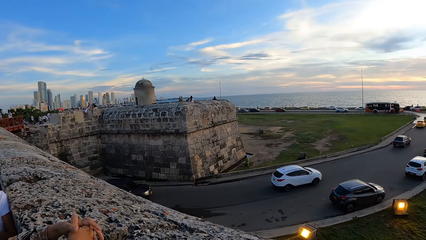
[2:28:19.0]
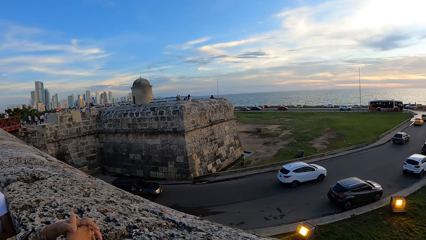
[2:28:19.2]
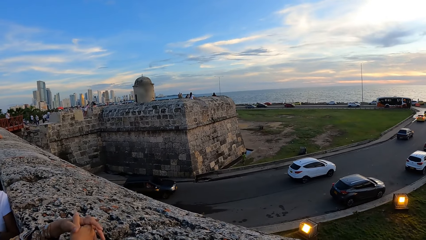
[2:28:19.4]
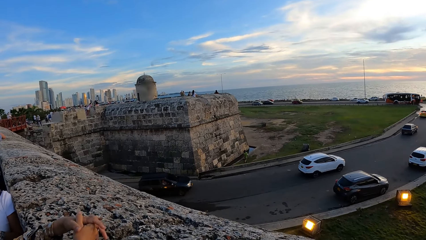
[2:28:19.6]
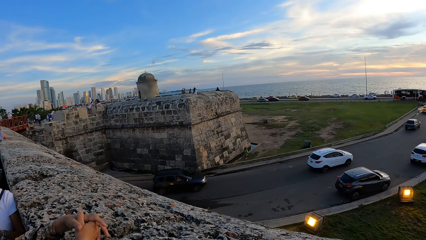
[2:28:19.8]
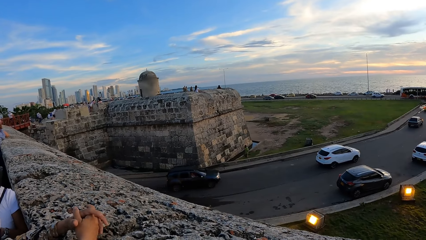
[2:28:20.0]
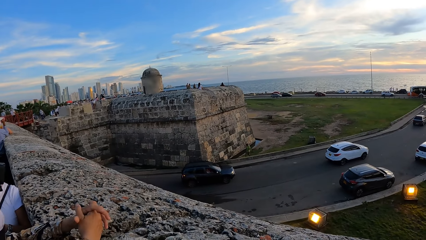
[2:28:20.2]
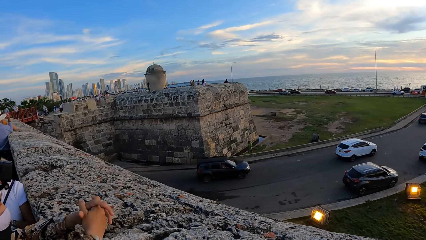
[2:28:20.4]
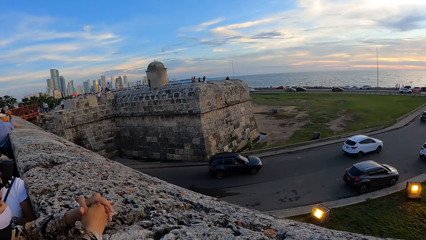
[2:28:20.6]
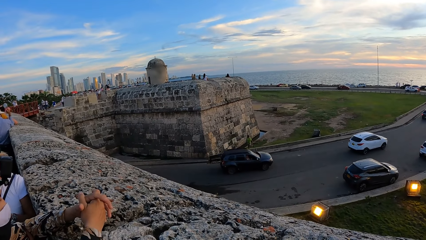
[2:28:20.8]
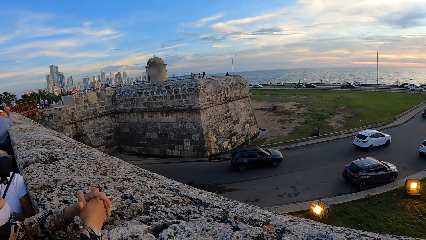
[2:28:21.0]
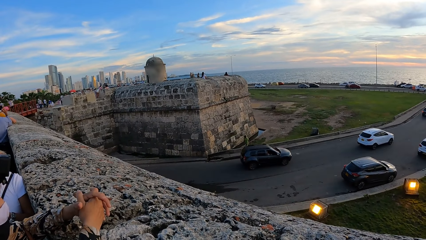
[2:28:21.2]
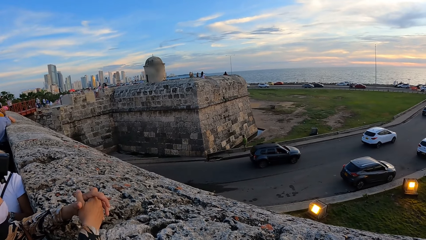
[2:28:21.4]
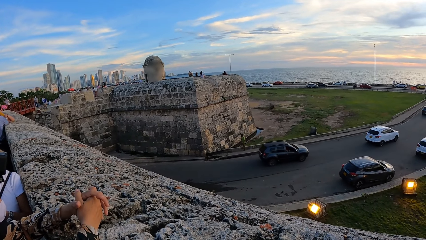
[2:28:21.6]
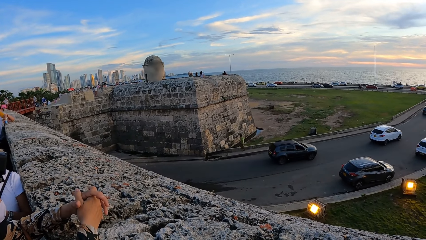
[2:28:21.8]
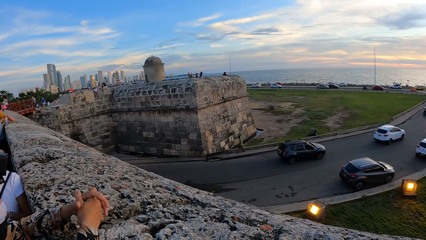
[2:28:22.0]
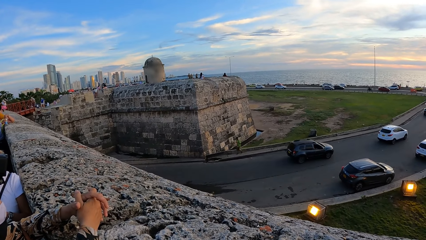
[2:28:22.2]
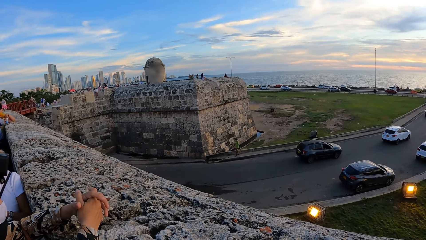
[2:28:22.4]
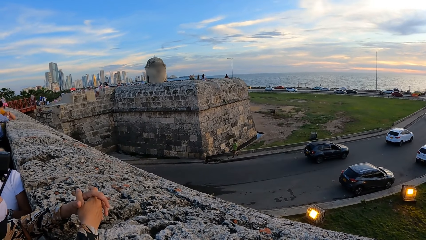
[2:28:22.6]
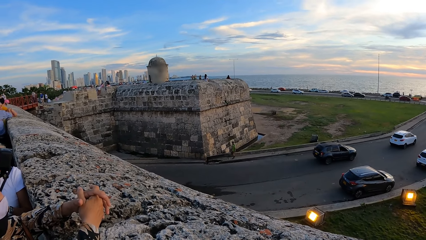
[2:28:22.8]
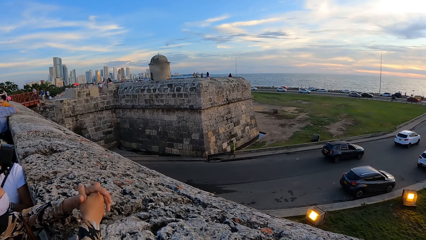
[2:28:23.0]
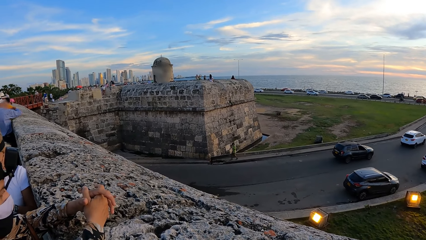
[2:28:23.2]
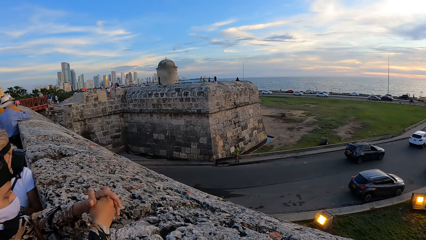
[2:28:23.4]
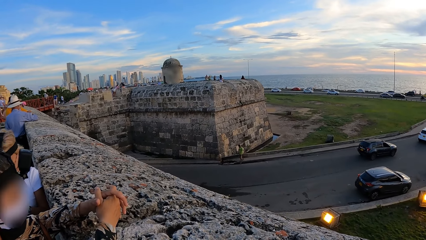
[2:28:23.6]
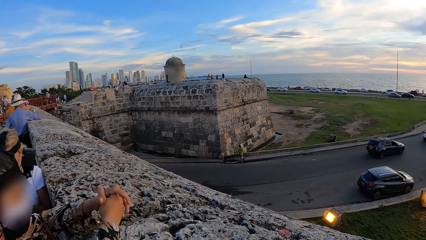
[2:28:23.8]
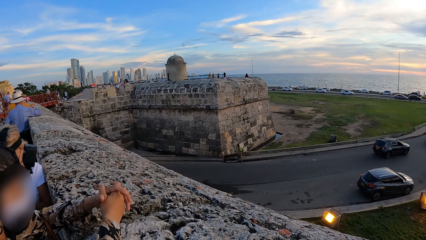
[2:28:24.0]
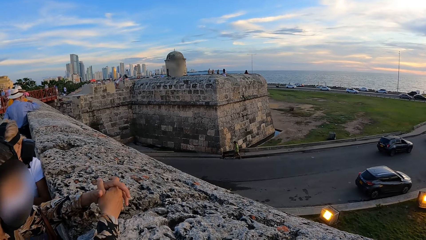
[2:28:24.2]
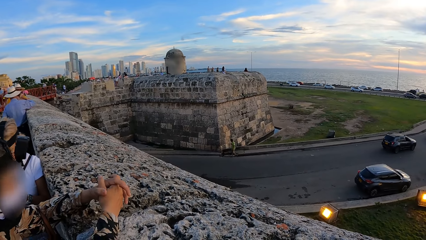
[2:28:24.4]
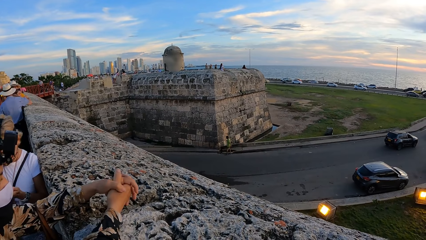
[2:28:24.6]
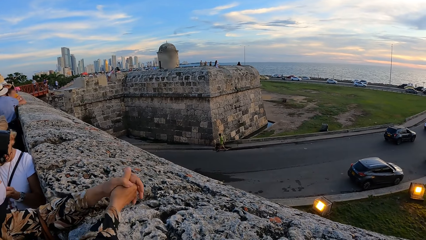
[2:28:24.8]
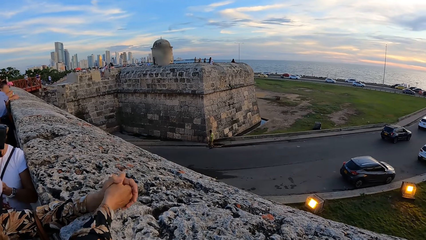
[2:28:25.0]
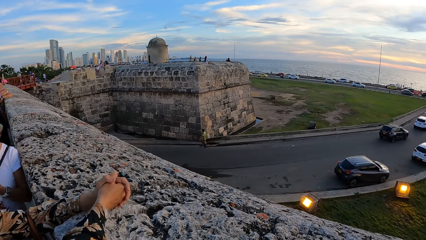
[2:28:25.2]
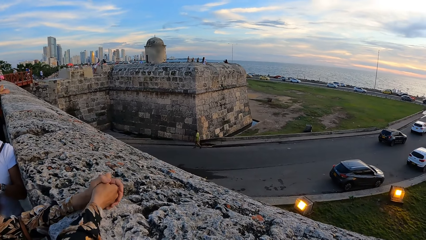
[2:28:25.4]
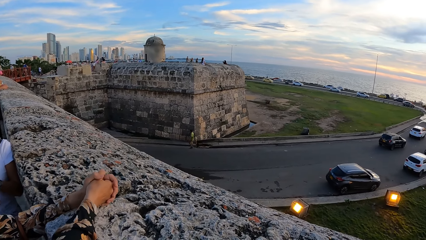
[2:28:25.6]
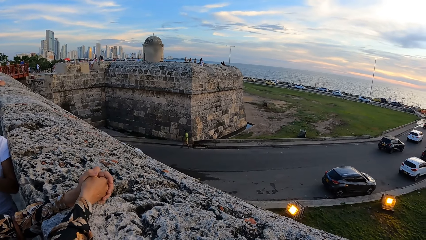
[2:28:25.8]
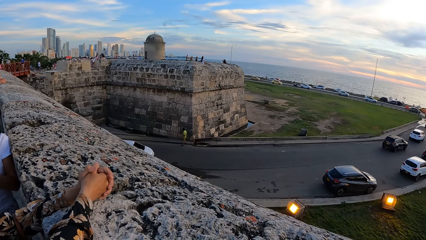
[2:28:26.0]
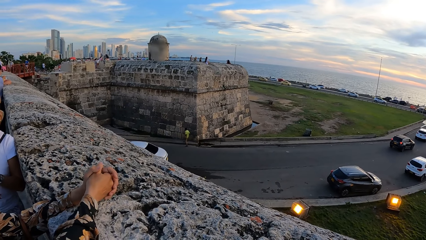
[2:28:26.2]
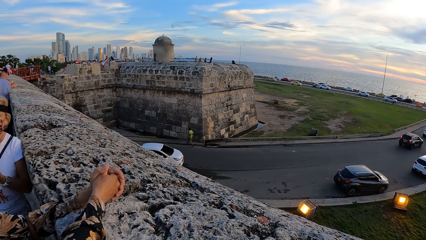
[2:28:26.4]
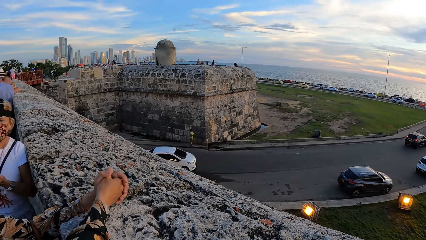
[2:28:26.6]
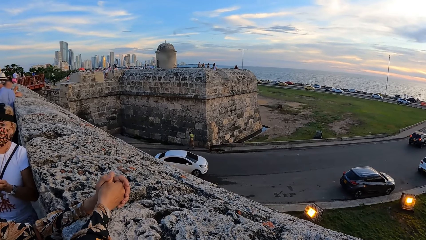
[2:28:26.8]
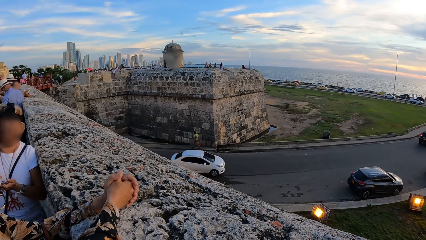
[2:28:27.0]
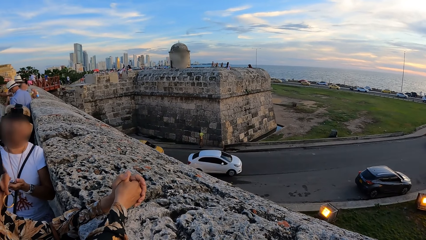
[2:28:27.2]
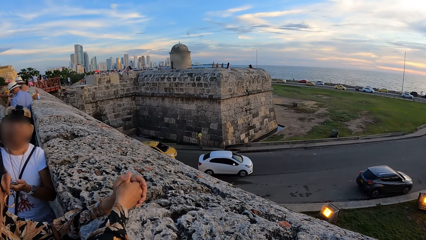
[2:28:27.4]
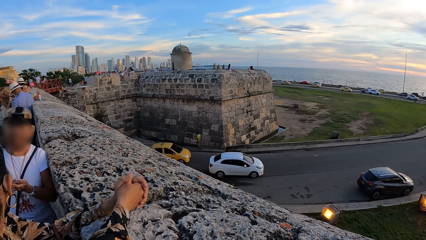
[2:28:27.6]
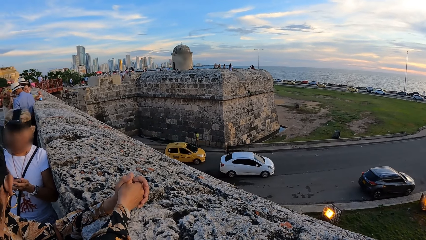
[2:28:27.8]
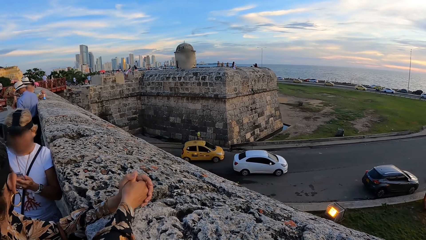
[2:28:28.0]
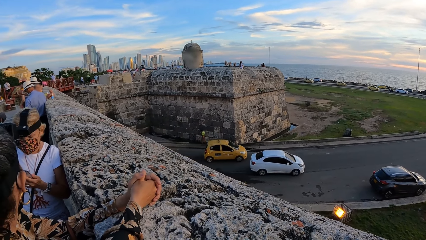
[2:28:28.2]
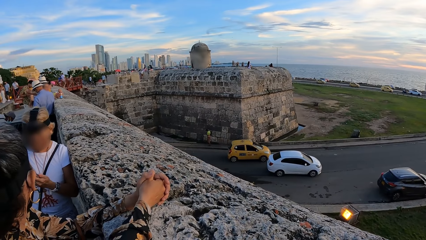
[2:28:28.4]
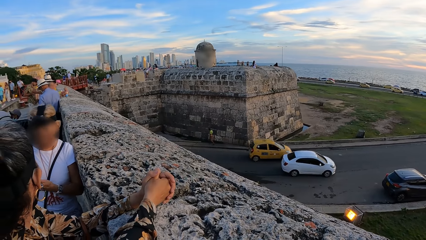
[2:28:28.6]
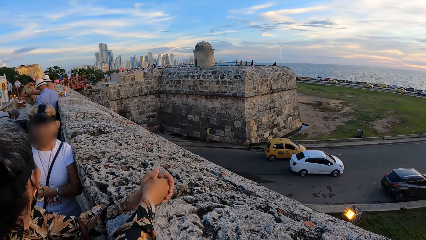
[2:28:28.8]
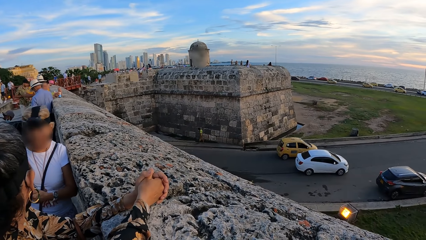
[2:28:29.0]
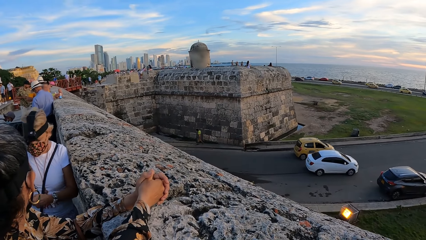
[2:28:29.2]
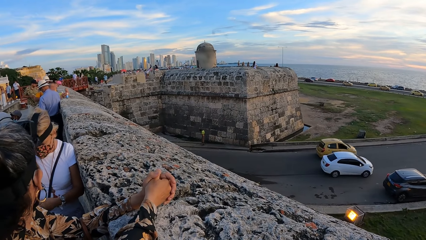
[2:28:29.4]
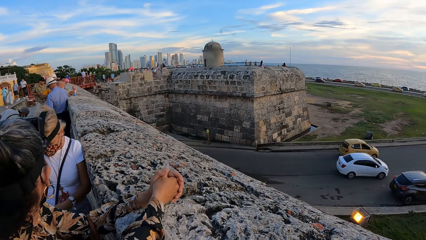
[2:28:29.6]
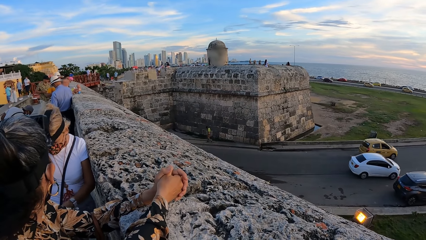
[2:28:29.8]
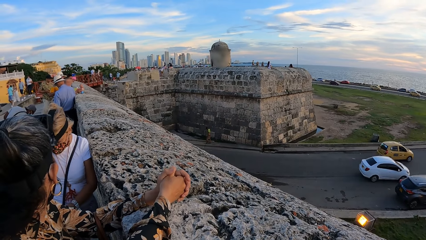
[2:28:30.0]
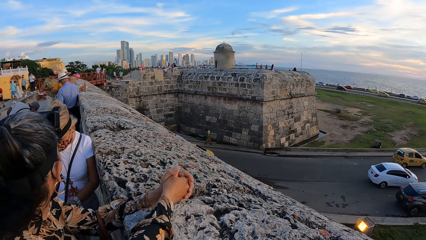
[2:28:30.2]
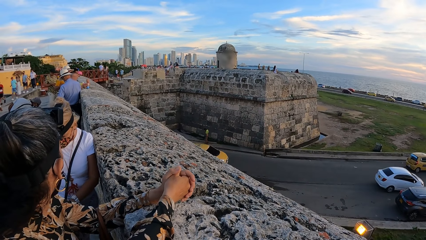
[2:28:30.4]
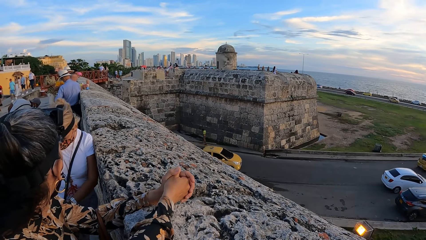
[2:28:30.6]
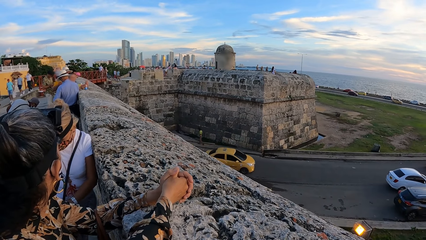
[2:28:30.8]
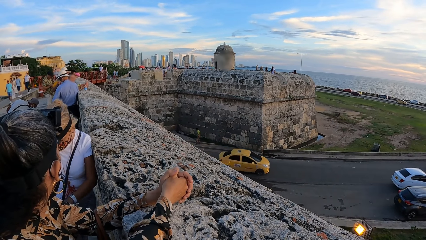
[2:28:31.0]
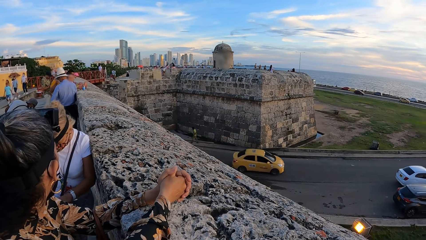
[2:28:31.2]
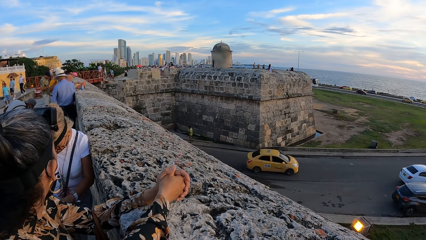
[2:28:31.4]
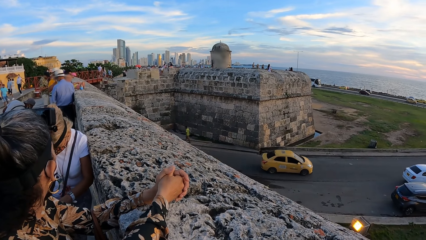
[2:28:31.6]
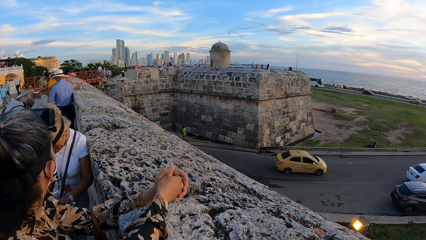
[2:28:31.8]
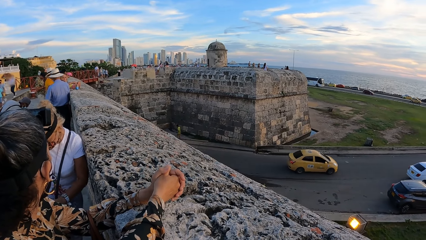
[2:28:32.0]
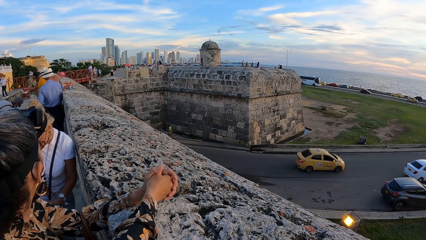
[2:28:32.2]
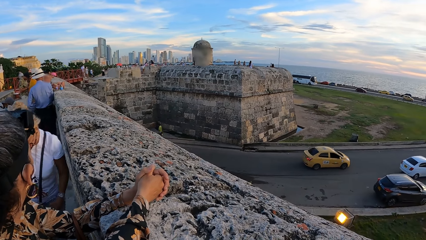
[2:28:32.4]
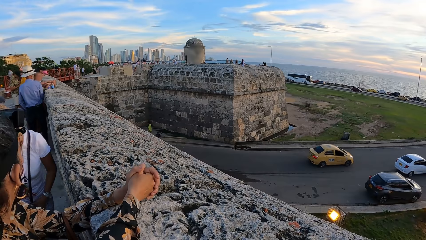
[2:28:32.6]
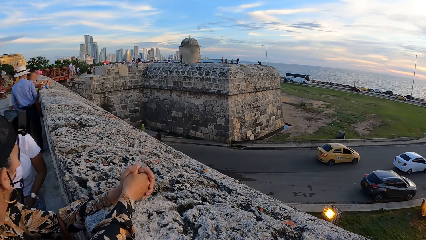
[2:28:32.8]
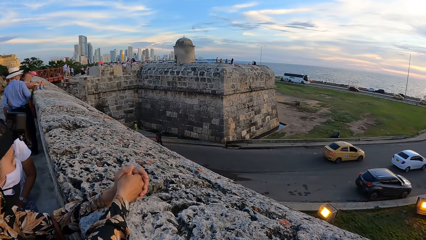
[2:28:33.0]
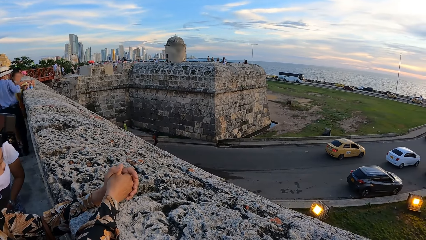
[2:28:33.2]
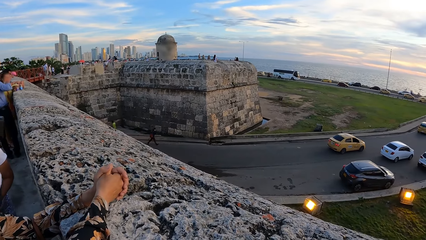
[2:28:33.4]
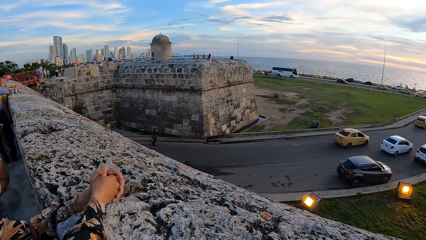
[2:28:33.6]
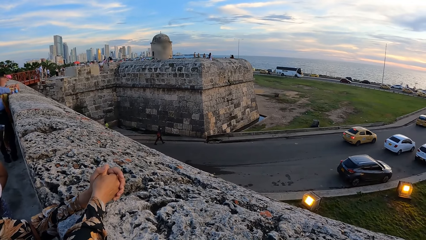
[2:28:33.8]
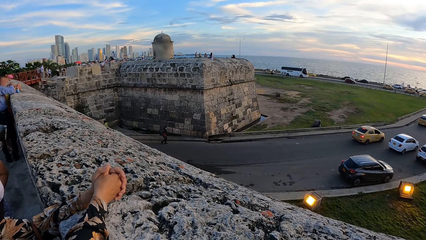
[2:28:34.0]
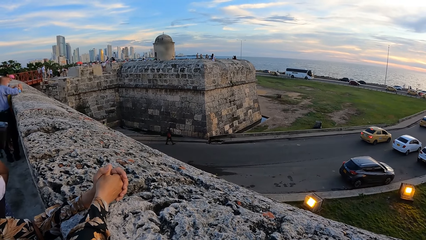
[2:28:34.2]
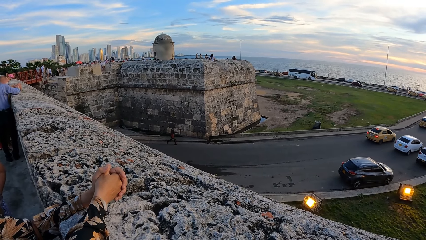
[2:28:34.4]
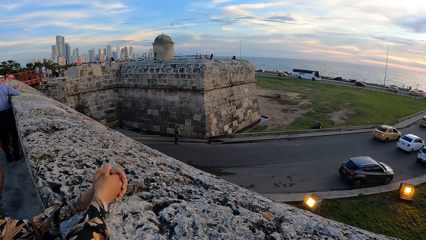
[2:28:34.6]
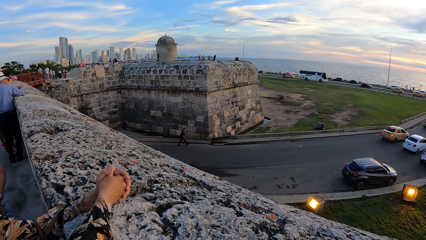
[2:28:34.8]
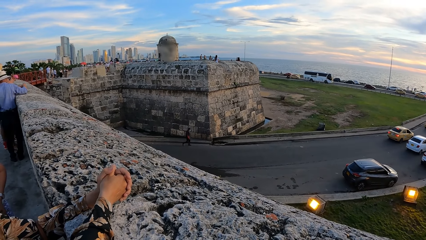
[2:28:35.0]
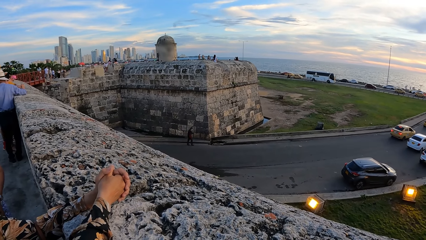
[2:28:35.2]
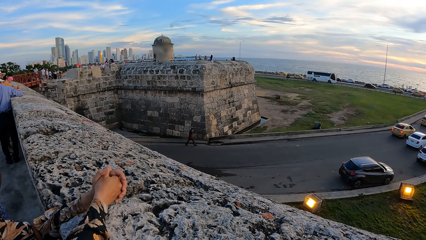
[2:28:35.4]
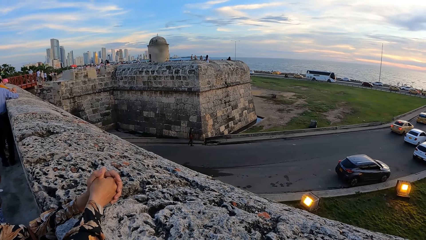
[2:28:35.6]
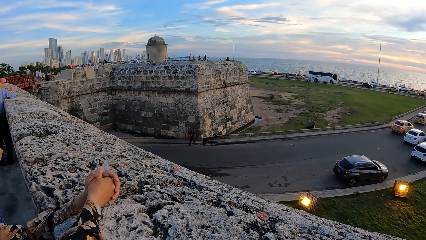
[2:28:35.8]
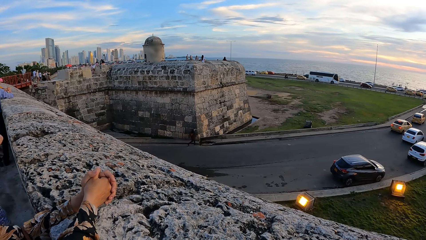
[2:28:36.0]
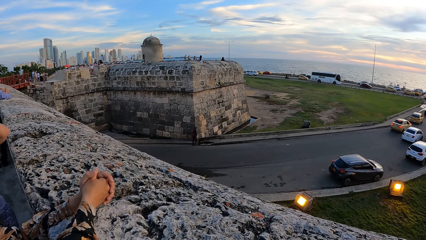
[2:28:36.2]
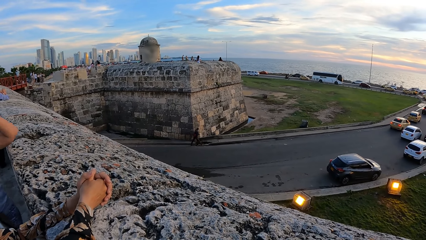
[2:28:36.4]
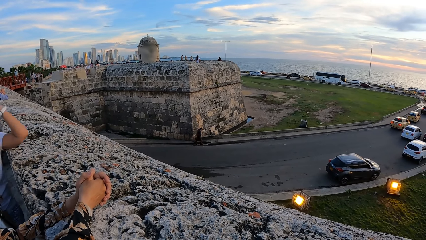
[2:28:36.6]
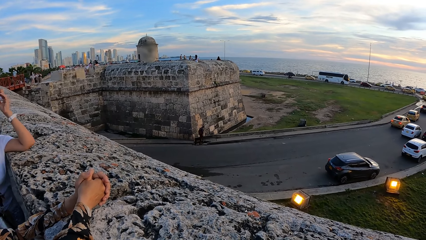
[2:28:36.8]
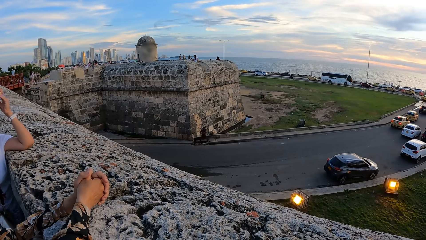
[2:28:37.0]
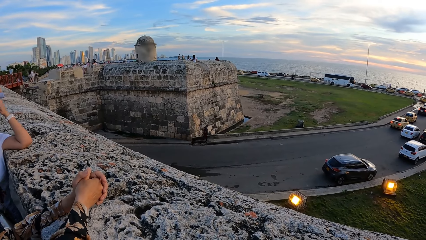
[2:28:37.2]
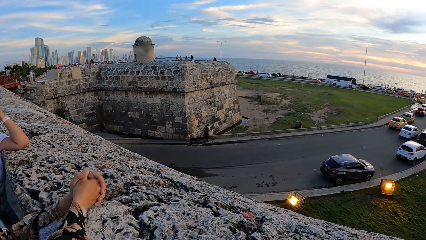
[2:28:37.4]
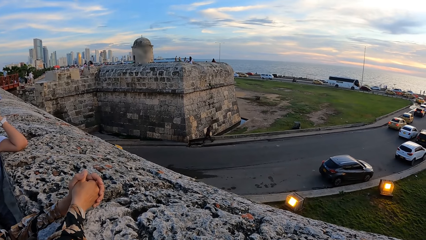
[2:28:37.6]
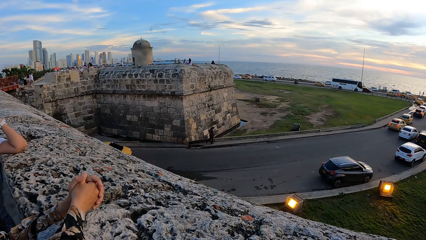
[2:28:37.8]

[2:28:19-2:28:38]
The camera wearer looks at the cars. A woman holds a phone with her left hand. The woman operates the phone with her right hand. The camera wearer looks at the woman. They look at the cars.
